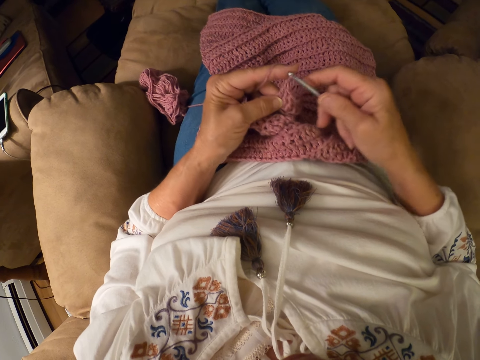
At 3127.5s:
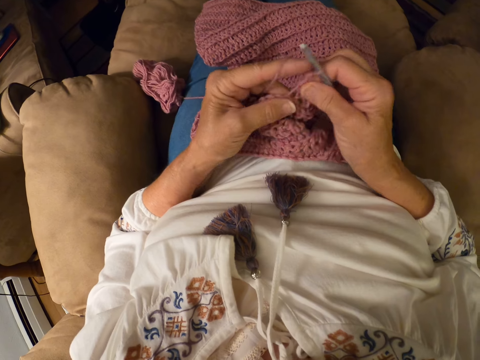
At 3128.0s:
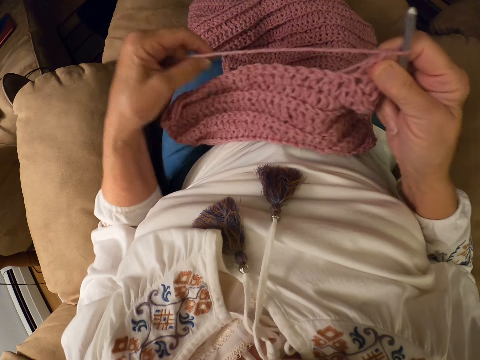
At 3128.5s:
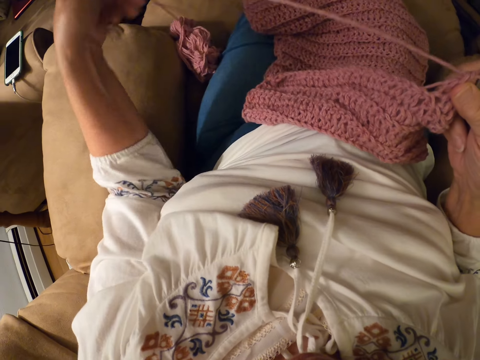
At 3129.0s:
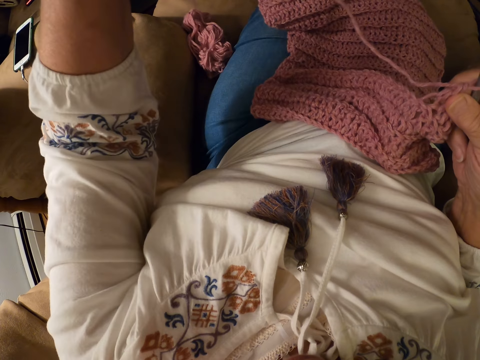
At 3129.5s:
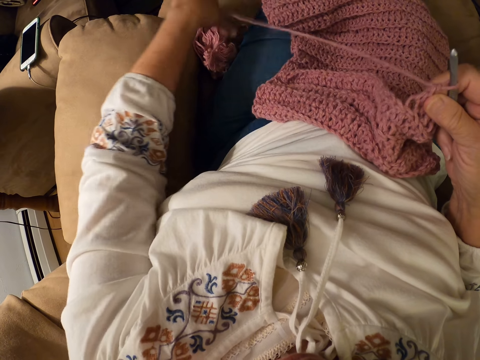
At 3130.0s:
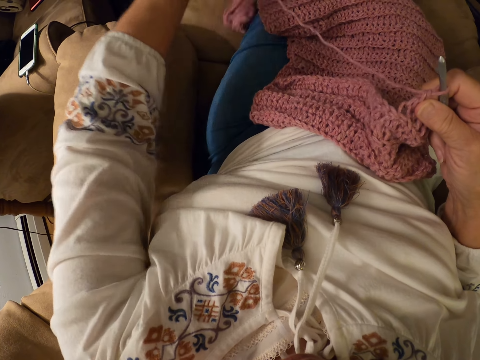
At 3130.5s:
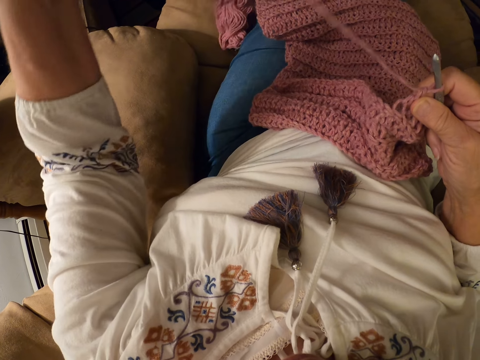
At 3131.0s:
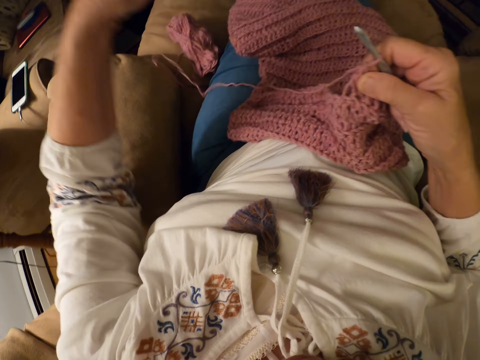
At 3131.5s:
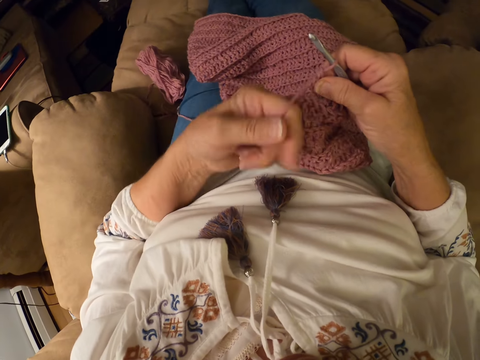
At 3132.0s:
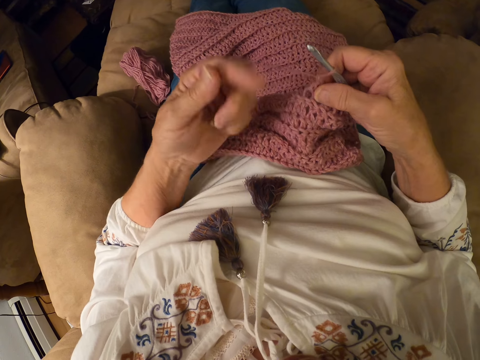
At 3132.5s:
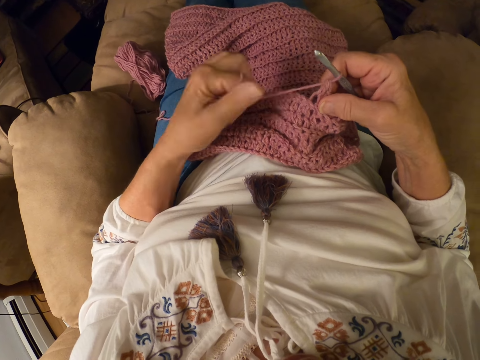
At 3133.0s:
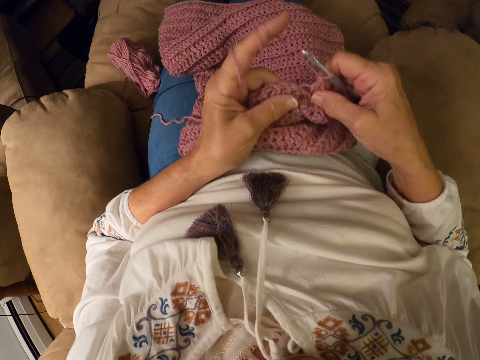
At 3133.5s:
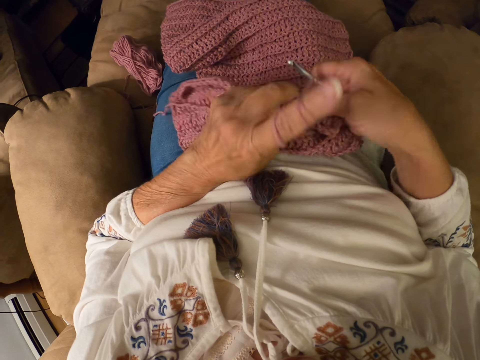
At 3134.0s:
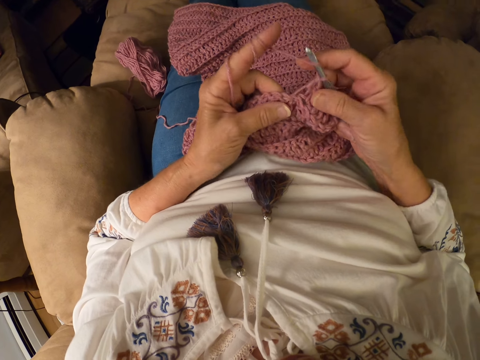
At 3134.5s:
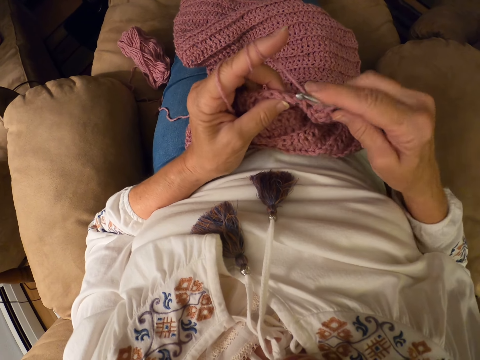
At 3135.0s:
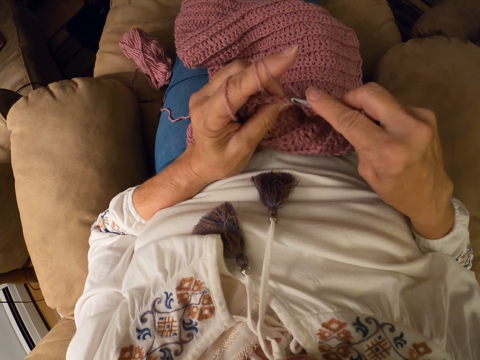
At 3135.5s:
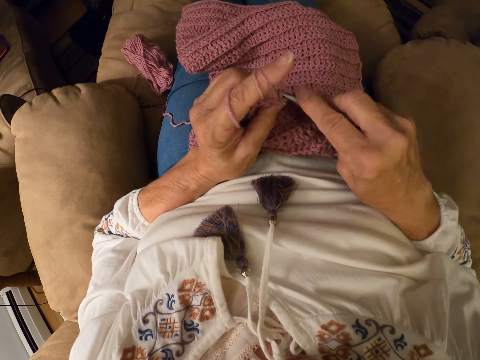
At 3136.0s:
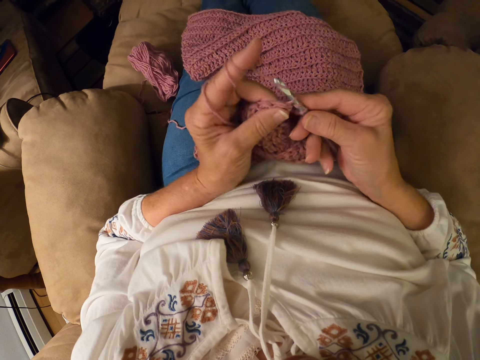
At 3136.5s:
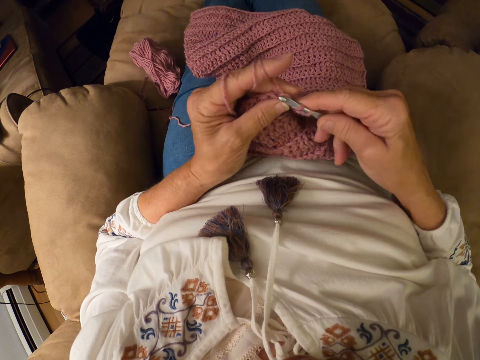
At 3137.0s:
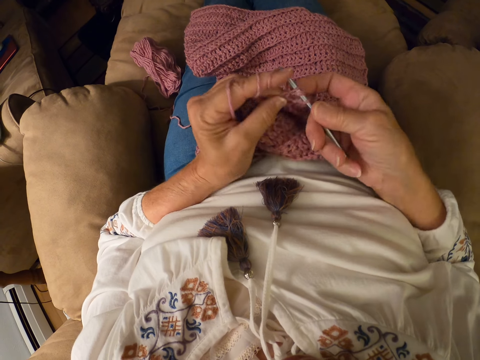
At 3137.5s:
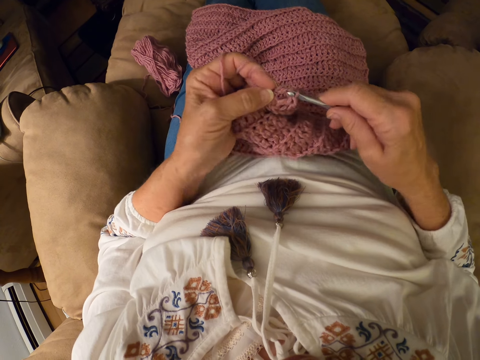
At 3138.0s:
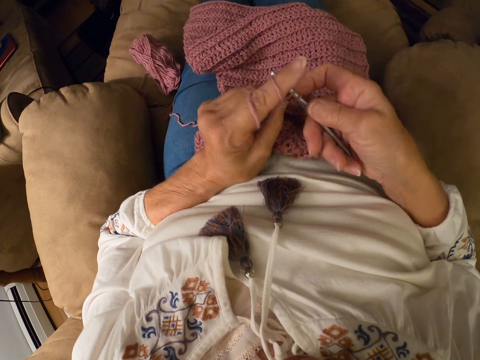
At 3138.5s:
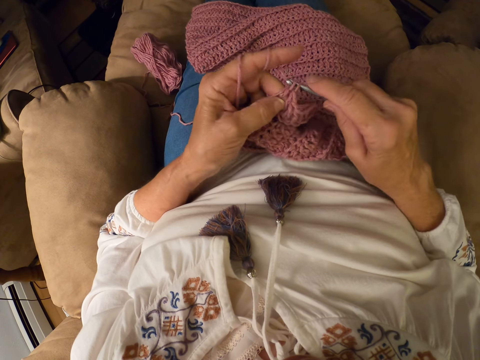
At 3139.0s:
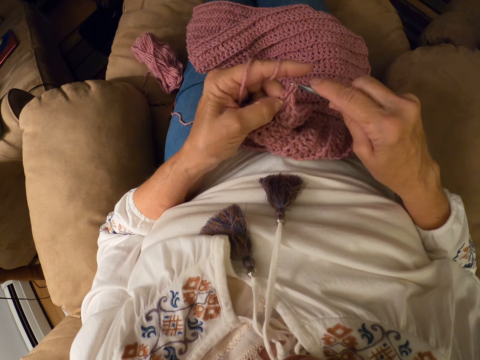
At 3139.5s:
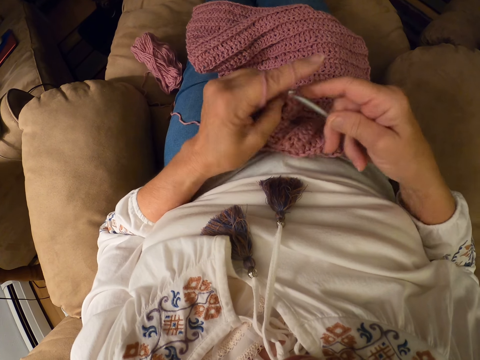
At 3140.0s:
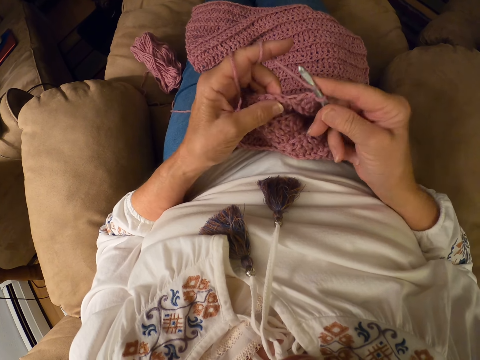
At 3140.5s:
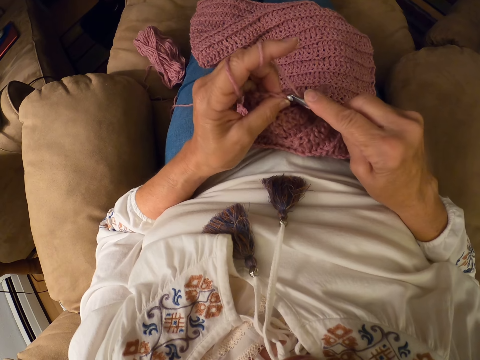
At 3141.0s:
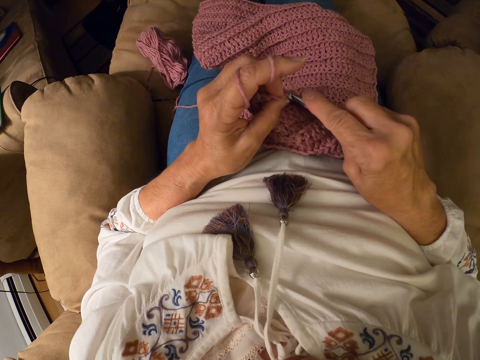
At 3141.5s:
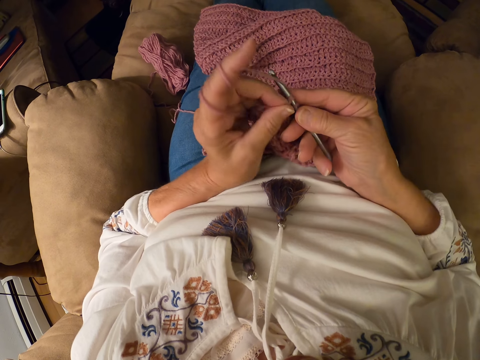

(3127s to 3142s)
The camera wearer stops knitting the fabric. She removes the yarn on her left index finger and adjusts the yarn. She winds the yarn on her left index finger. She crochets the yarn with a crochet hook.

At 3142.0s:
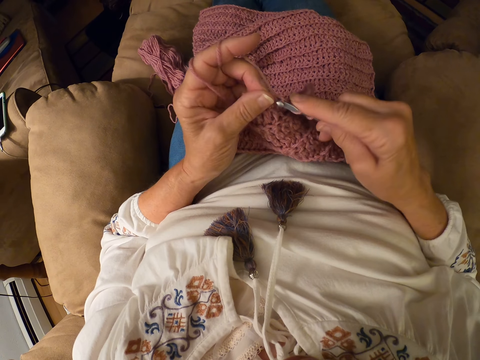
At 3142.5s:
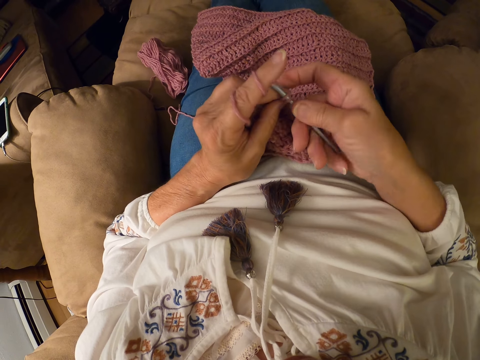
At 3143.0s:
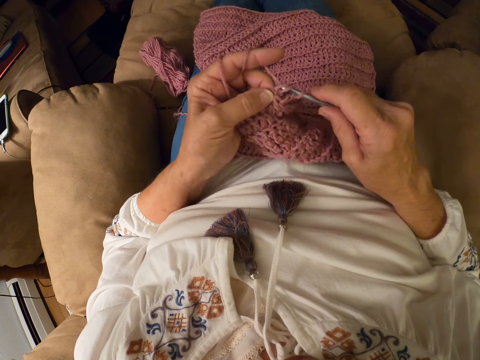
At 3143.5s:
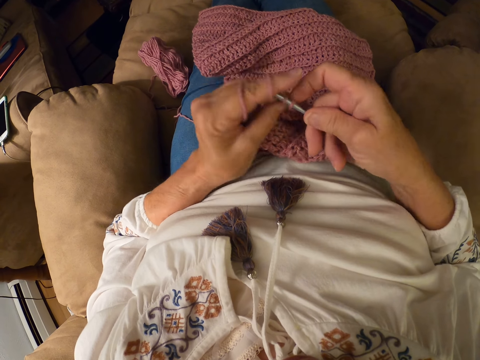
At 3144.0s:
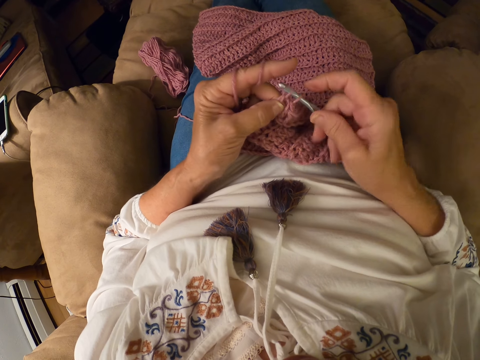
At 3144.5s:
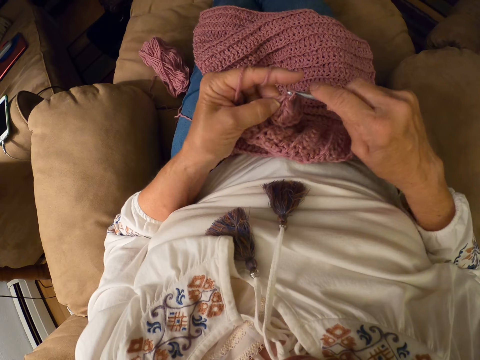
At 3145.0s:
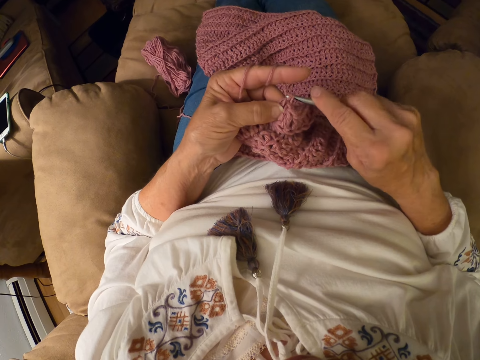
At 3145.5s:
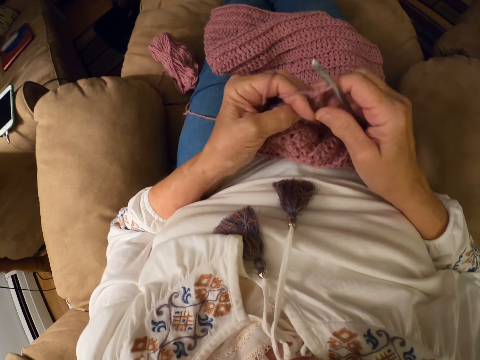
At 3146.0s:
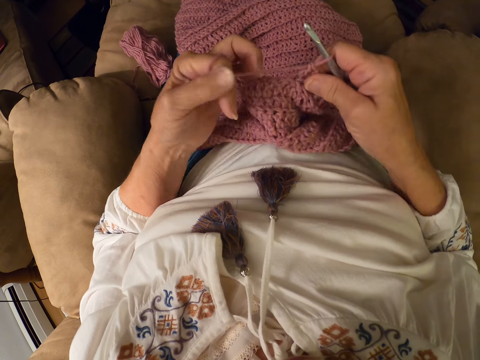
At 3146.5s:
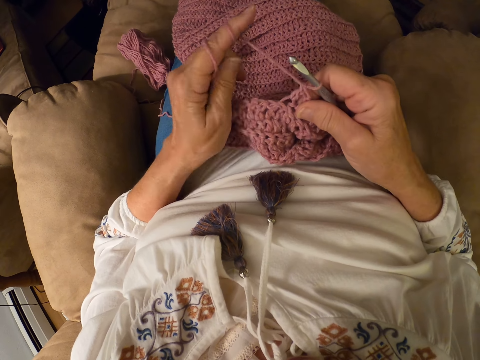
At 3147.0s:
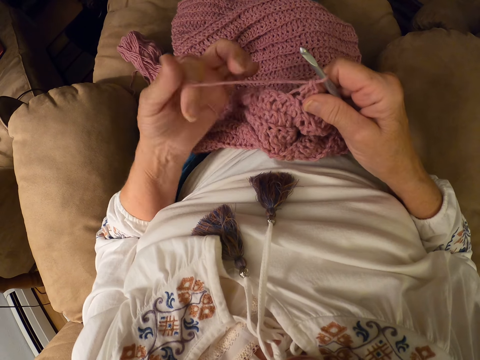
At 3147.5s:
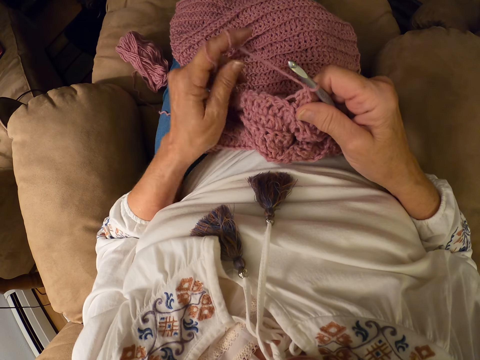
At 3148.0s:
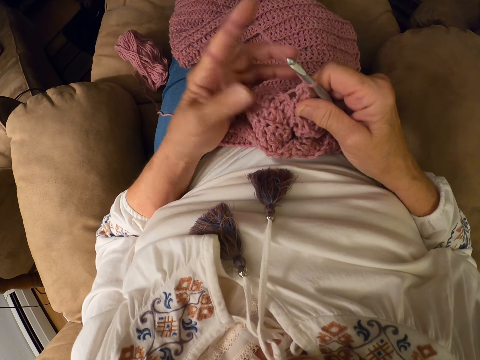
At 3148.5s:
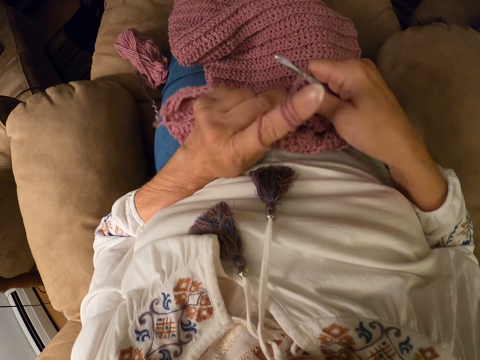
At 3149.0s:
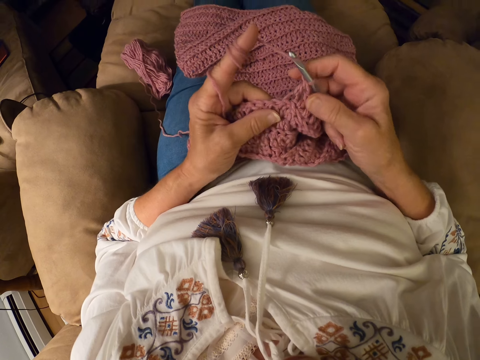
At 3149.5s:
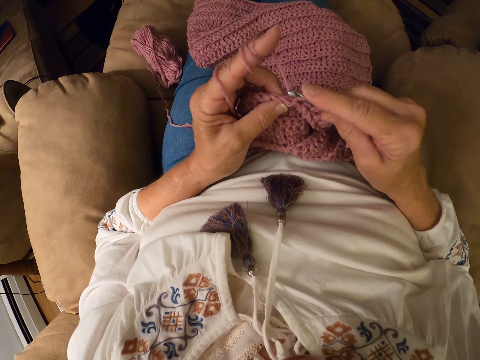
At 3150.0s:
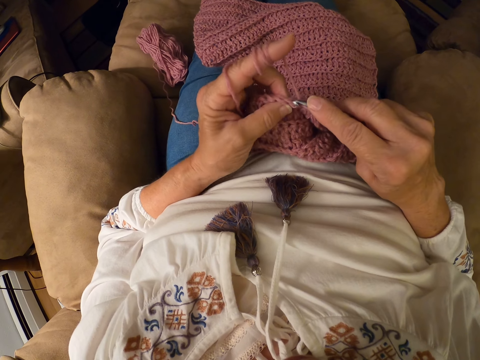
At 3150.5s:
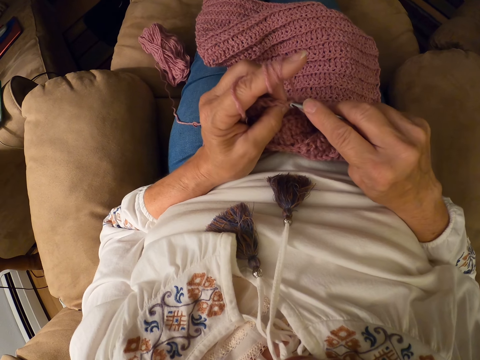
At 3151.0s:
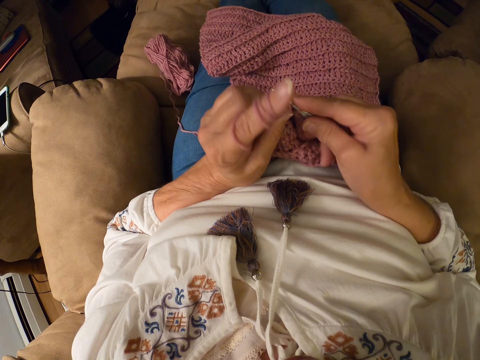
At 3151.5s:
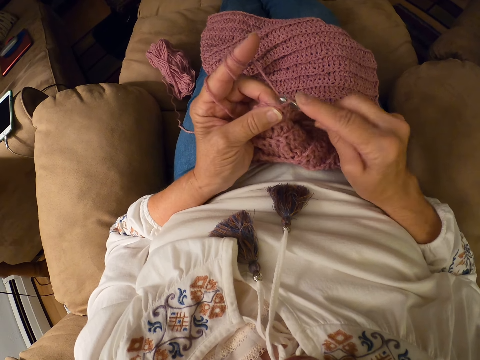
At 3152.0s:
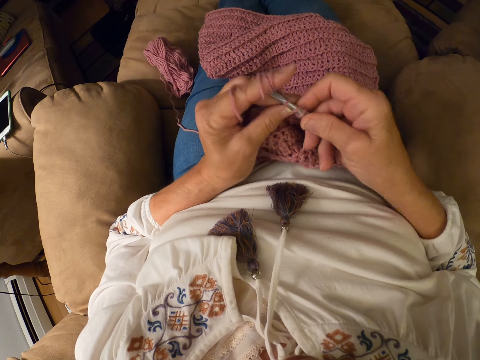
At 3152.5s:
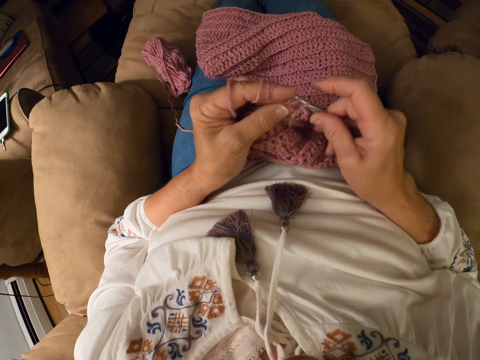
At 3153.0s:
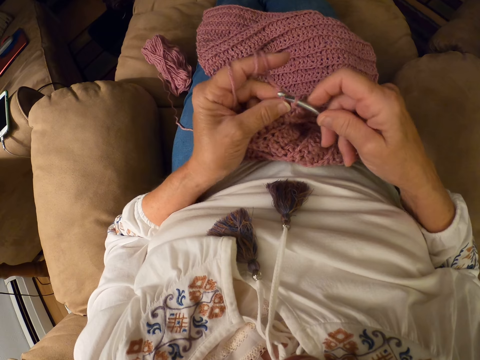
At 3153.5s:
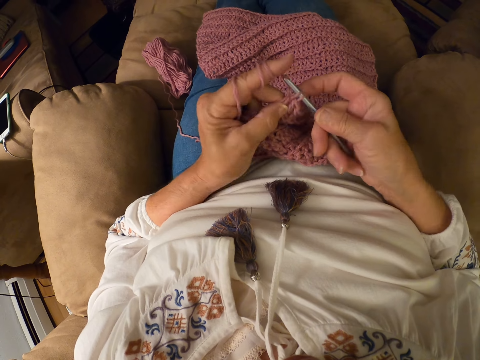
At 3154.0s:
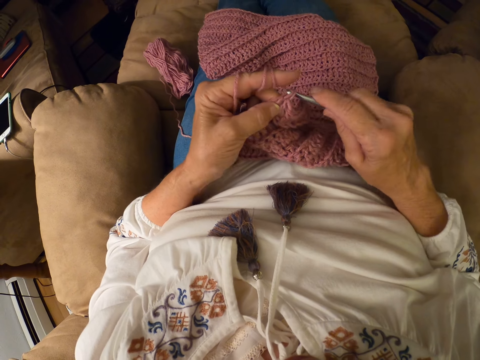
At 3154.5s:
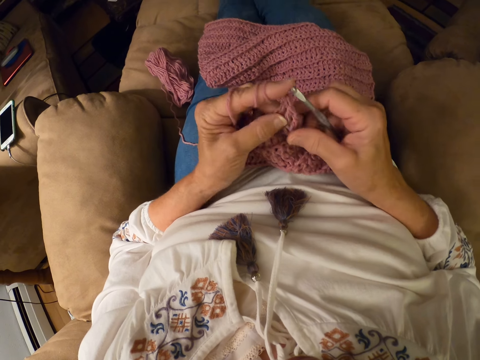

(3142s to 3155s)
The camera wearer winds the yarn on her left index finger. She crochets the yarn with a crochet hook.
